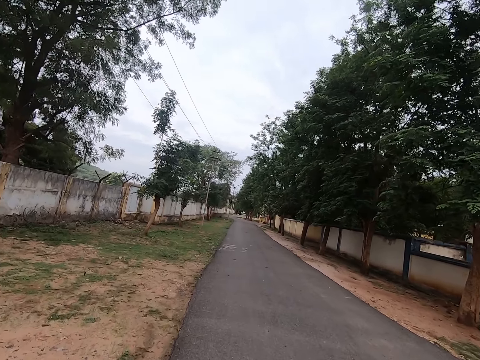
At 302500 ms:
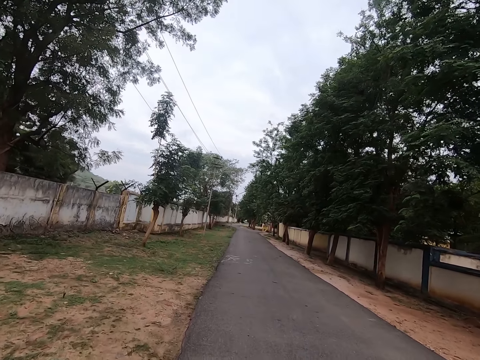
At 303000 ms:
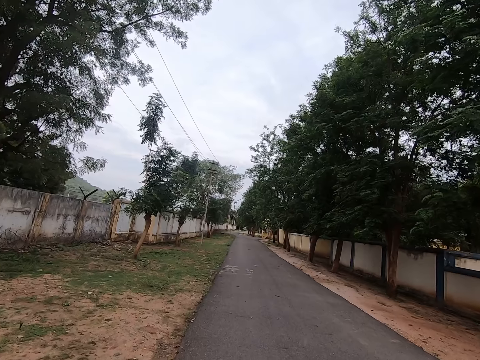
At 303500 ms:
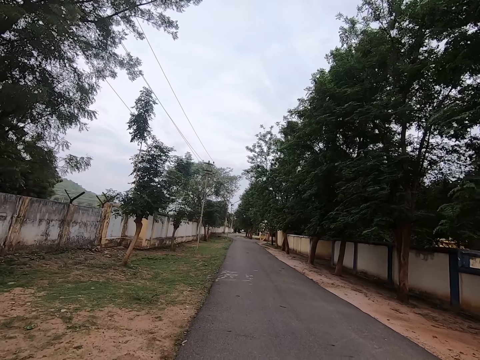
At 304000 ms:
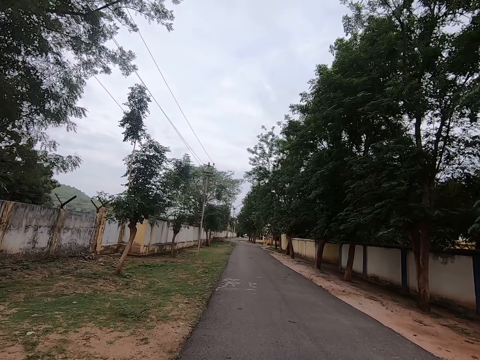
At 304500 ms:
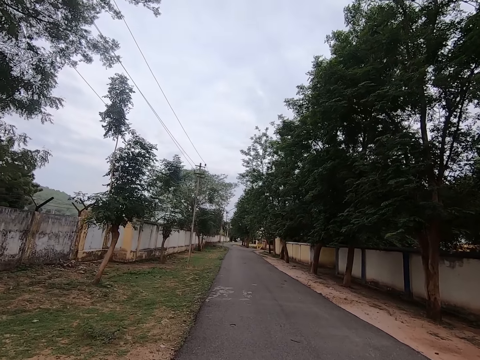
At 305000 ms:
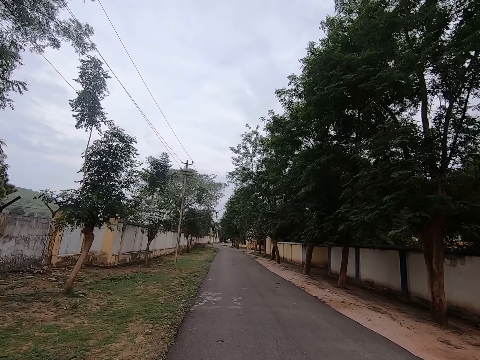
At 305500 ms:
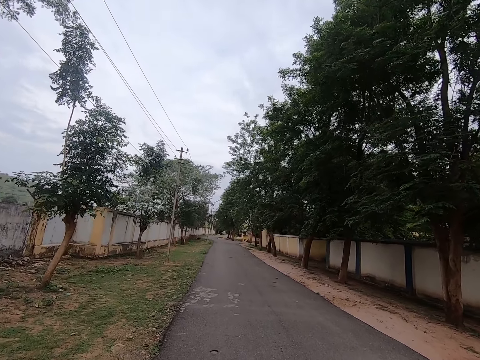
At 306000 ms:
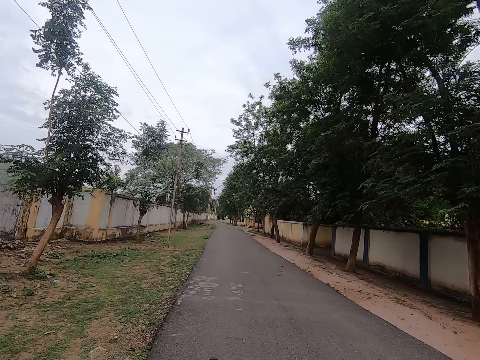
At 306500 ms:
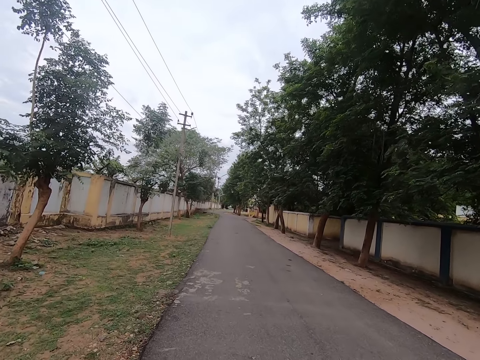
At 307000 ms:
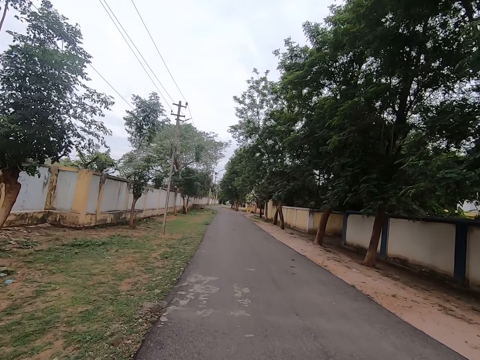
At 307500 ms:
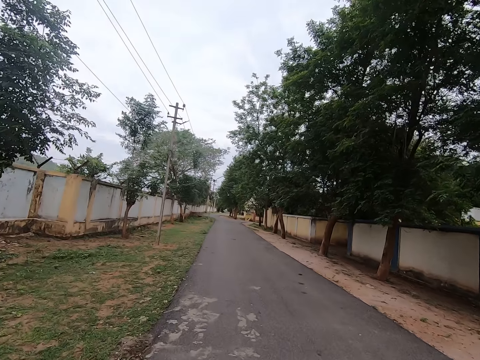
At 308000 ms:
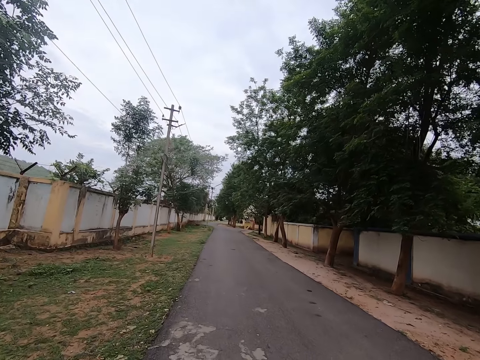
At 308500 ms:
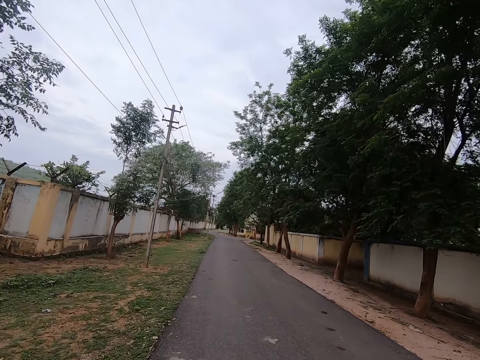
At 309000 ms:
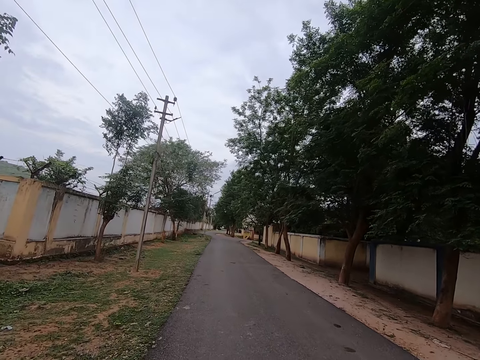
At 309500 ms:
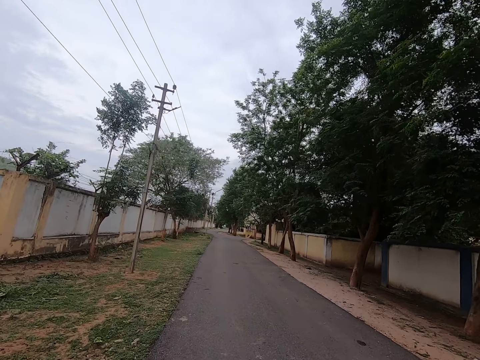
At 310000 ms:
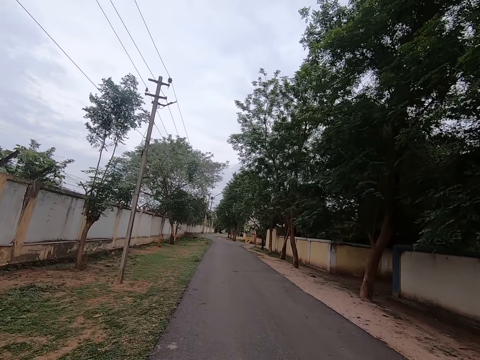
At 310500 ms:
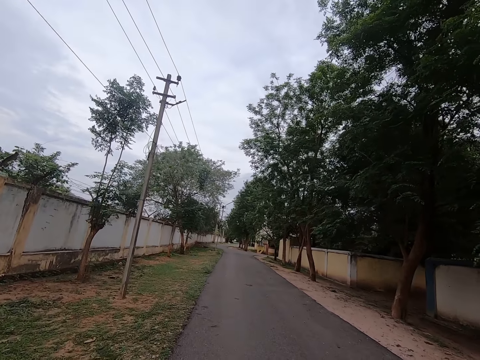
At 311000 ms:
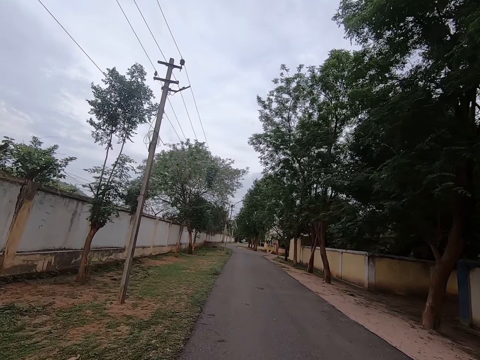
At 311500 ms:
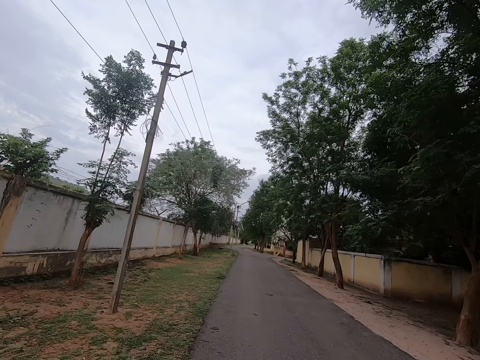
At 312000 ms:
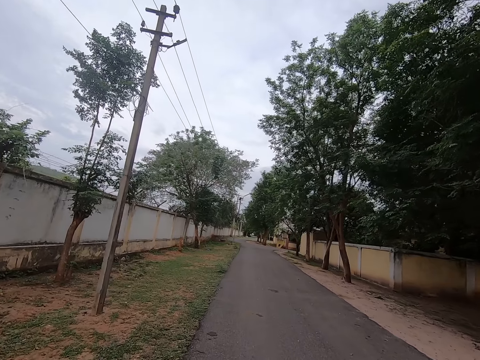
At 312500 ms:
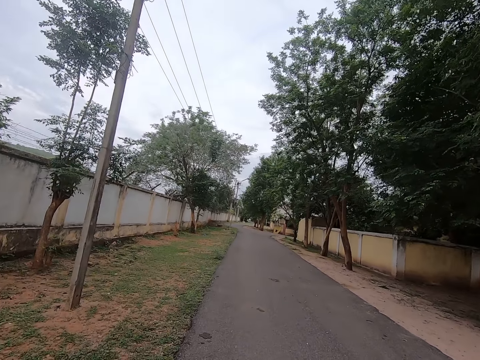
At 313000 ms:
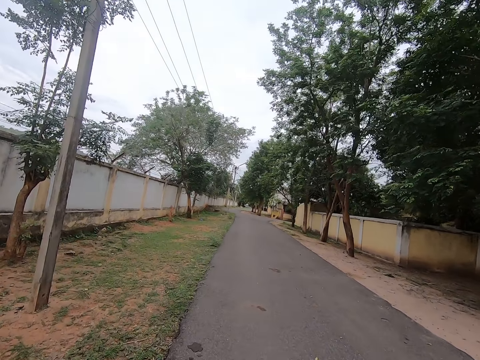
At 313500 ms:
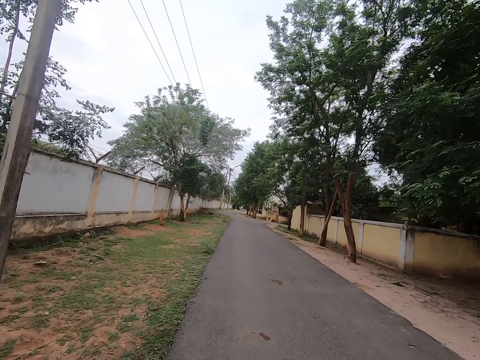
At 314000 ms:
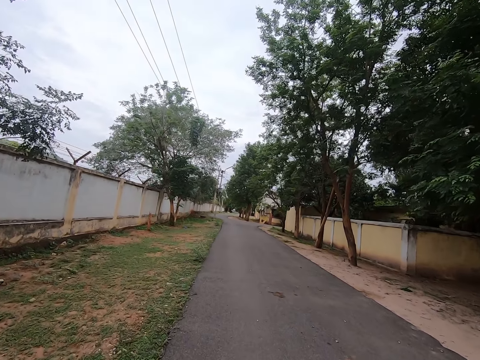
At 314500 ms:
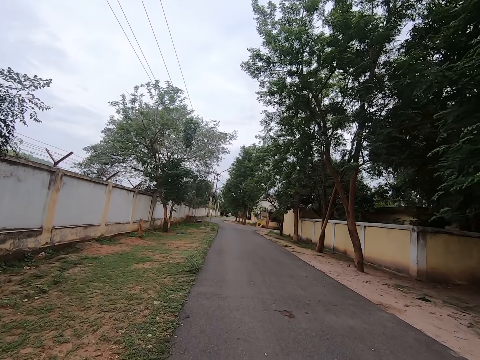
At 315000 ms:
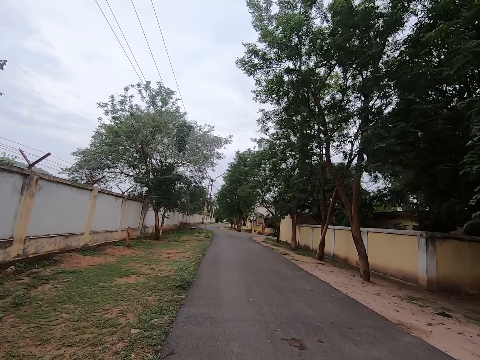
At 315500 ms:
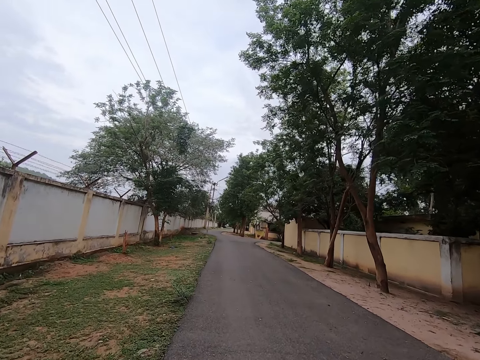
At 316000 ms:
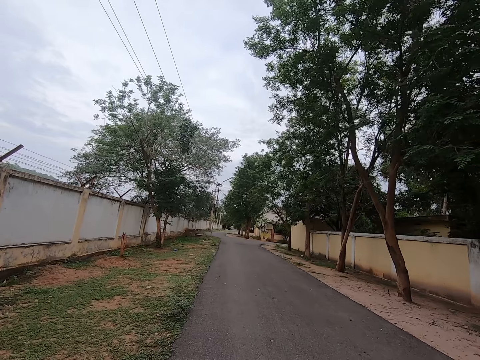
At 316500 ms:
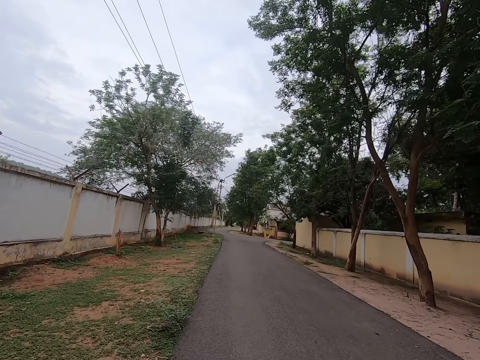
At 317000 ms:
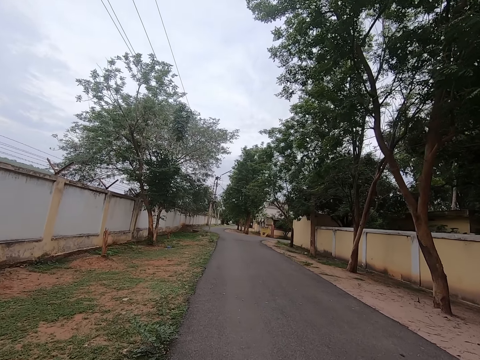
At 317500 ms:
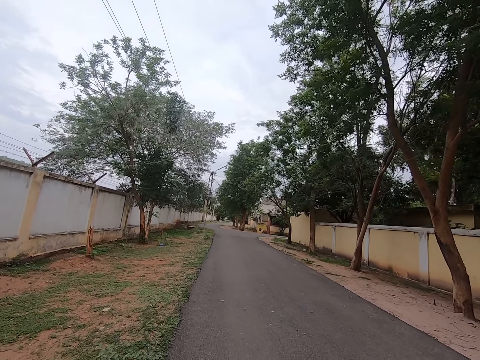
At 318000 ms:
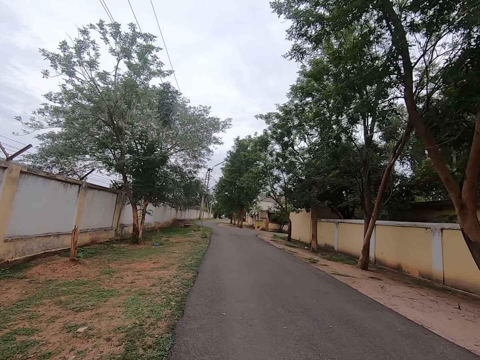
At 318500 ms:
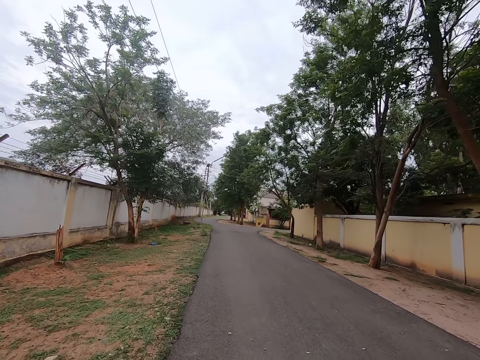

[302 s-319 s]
The camera wearer looks at electric cables. They walk on a road.

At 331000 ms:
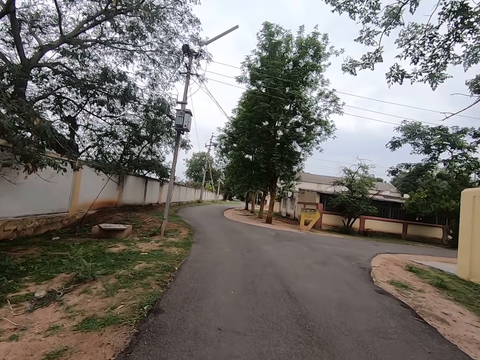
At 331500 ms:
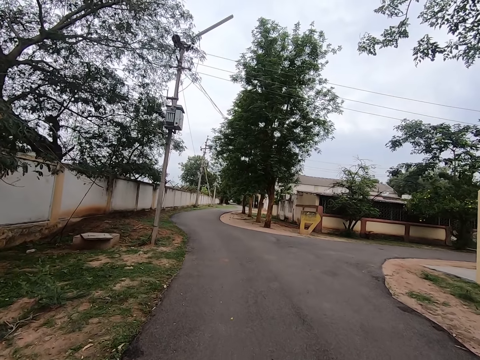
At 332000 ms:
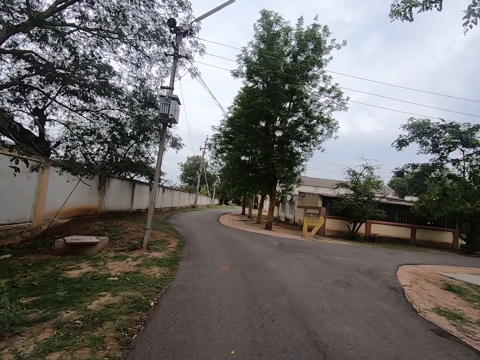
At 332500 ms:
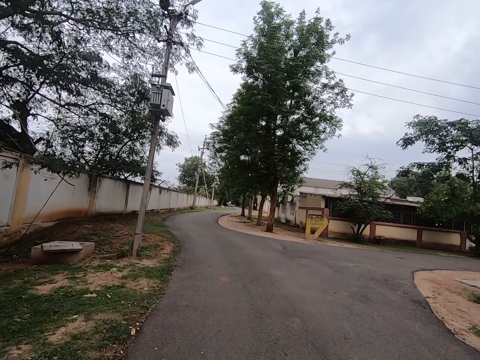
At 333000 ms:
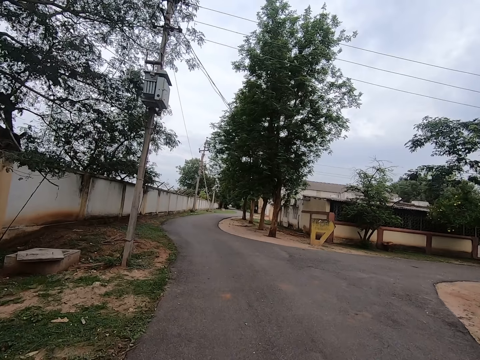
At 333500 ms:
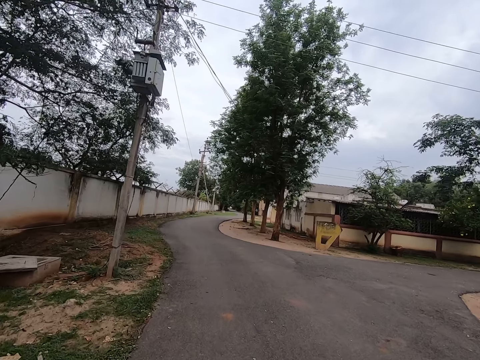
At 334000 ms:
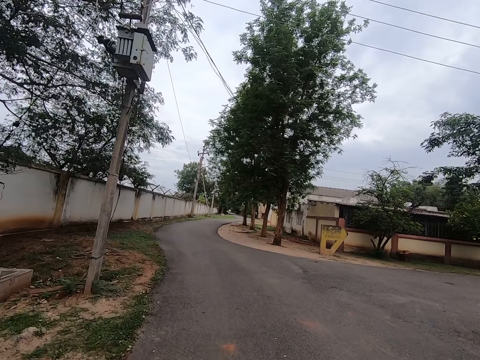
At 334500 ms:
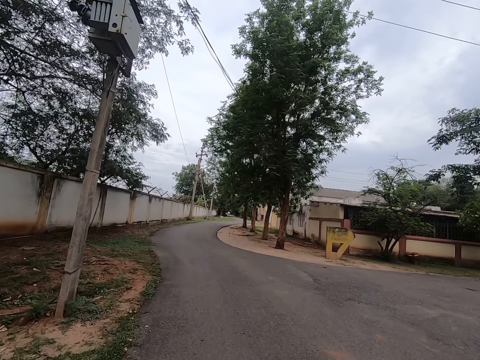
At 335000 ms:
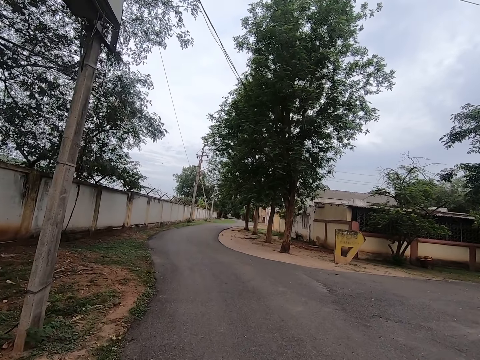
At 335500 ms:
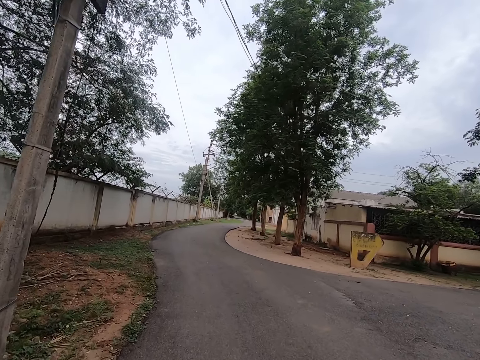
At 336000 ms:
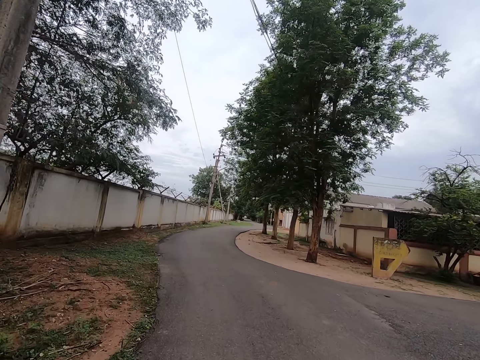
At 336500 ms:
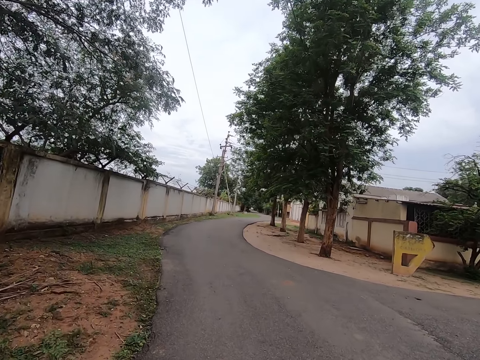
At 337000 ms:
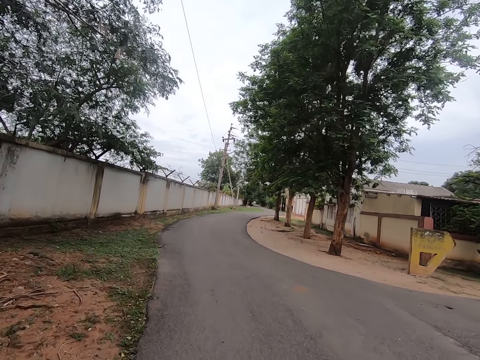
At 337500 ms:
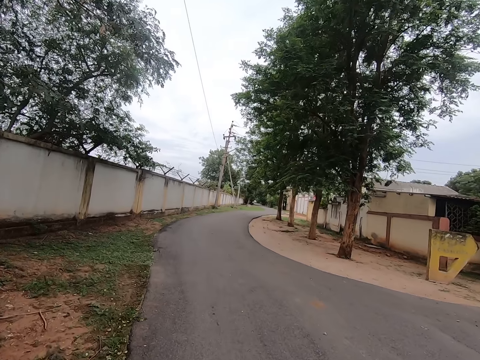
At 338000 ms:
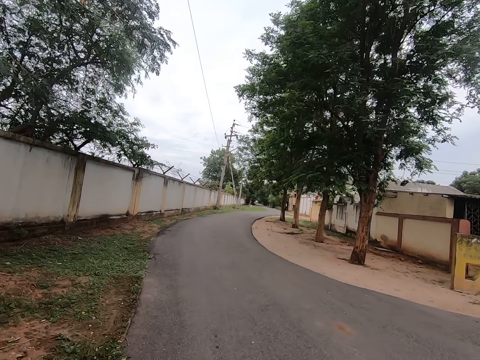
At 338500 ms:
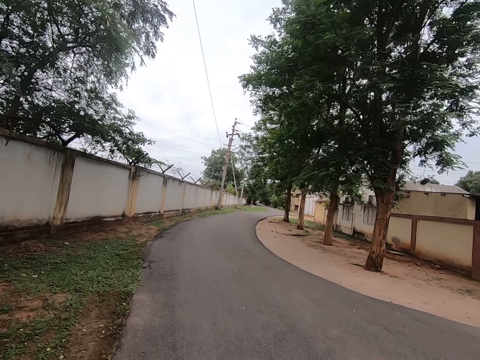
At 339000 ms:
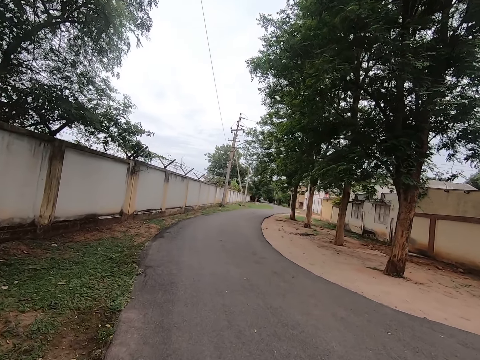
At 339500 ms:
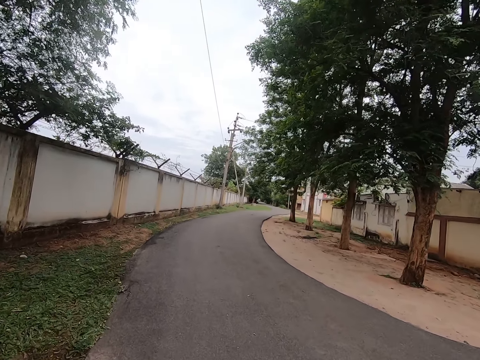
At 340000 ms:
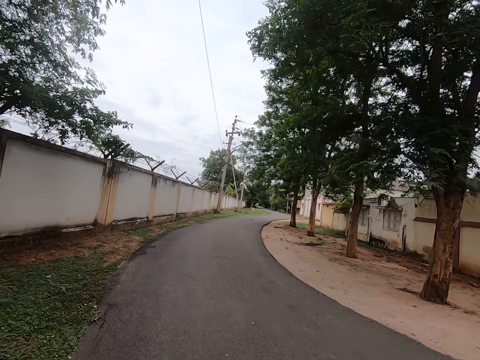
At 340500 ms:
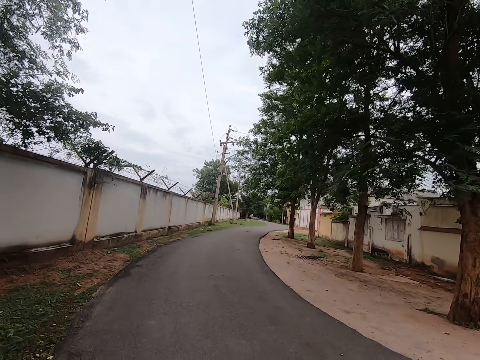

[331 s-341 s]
The camera wearer looks at a transformer. They walk on a road.
